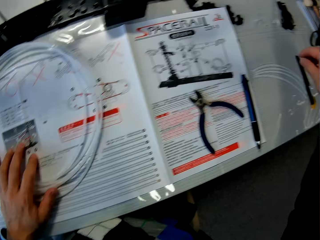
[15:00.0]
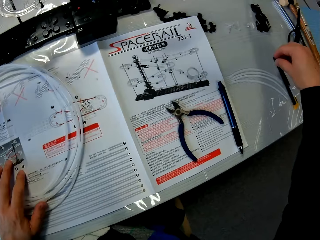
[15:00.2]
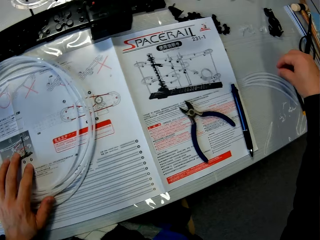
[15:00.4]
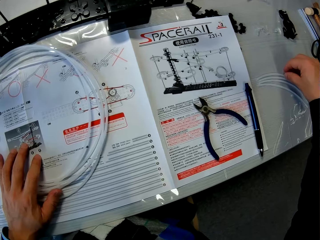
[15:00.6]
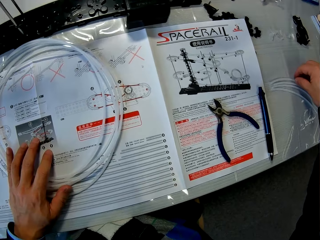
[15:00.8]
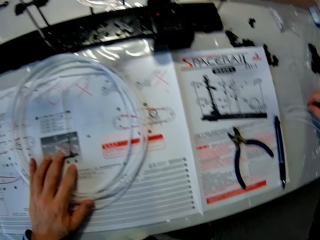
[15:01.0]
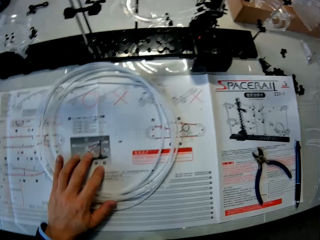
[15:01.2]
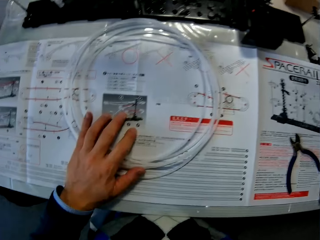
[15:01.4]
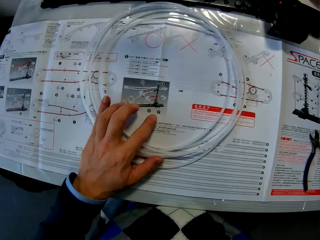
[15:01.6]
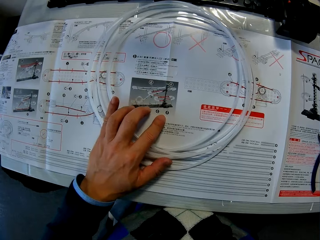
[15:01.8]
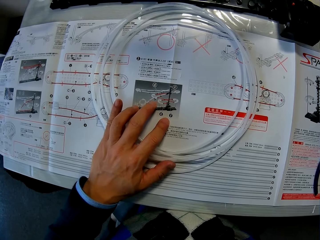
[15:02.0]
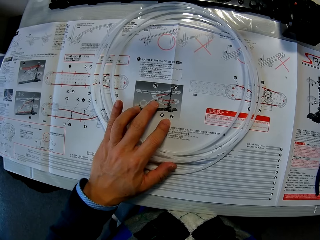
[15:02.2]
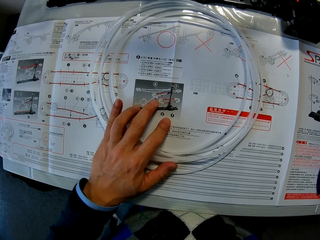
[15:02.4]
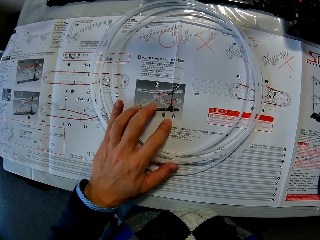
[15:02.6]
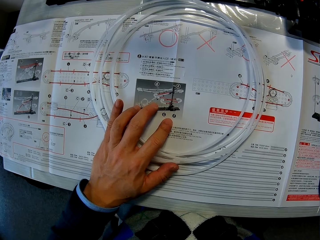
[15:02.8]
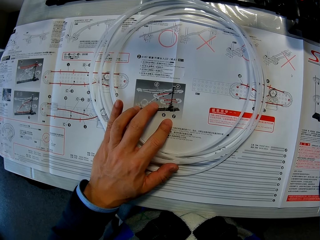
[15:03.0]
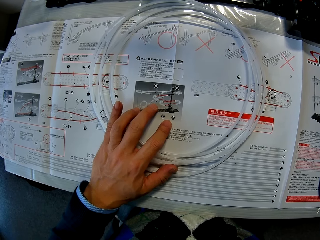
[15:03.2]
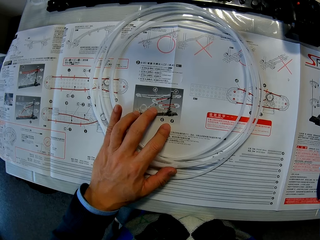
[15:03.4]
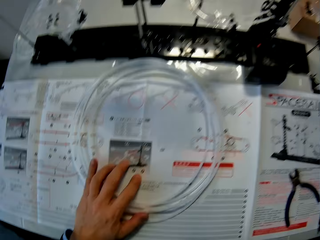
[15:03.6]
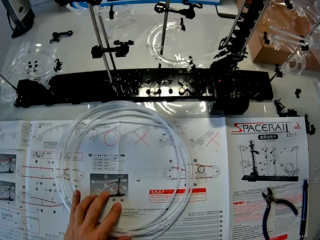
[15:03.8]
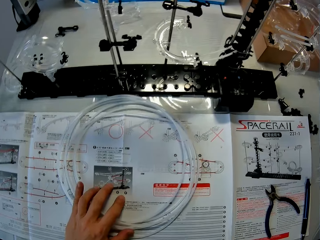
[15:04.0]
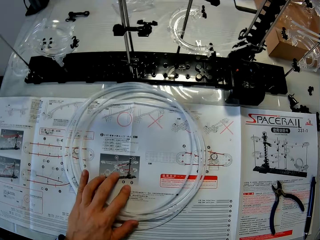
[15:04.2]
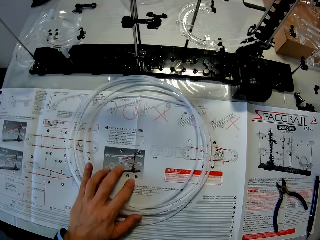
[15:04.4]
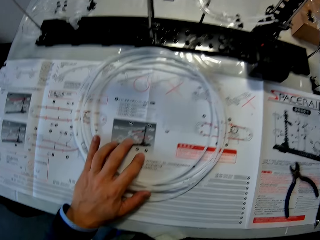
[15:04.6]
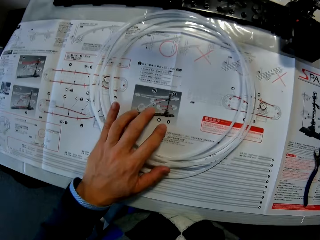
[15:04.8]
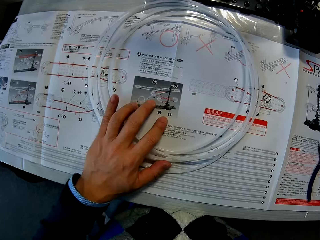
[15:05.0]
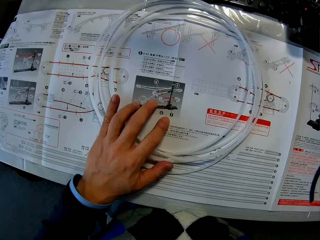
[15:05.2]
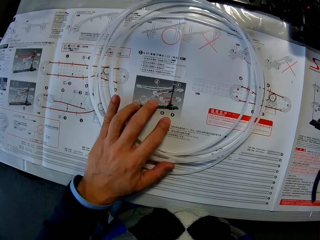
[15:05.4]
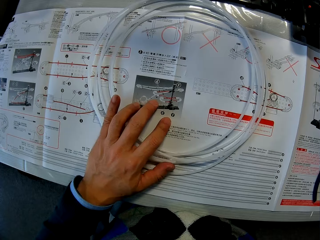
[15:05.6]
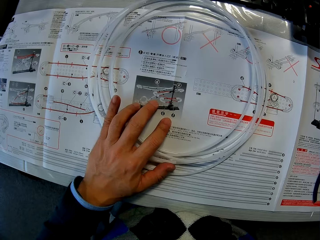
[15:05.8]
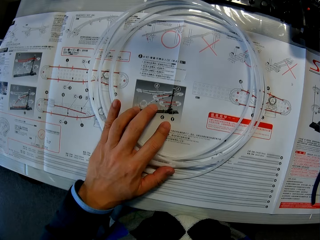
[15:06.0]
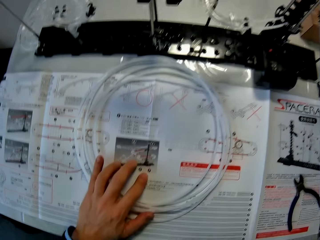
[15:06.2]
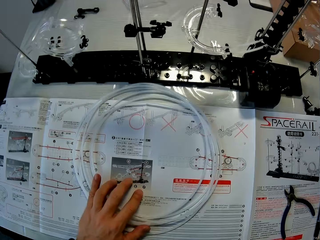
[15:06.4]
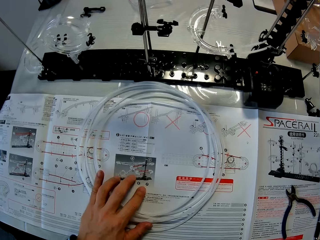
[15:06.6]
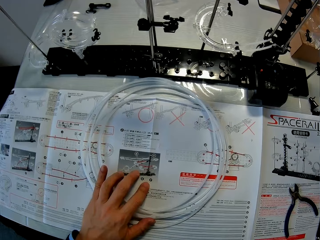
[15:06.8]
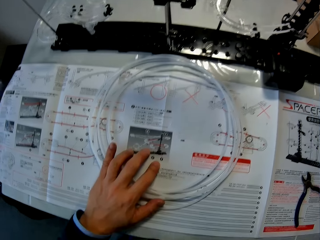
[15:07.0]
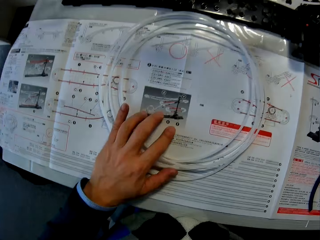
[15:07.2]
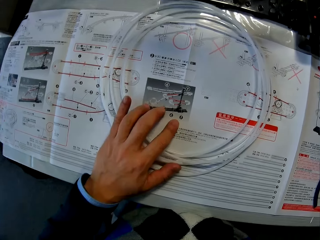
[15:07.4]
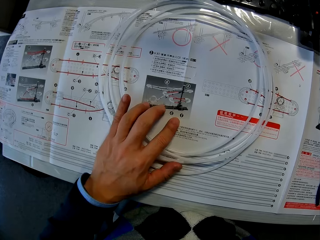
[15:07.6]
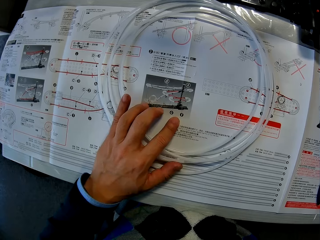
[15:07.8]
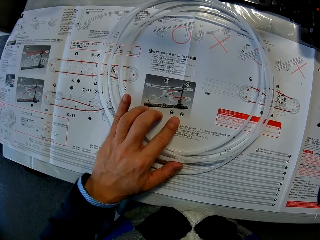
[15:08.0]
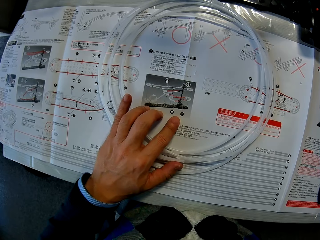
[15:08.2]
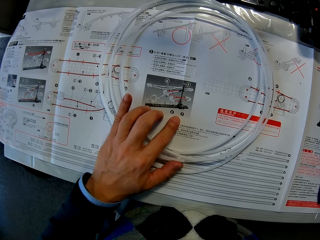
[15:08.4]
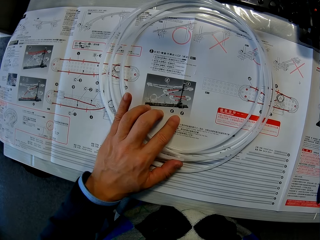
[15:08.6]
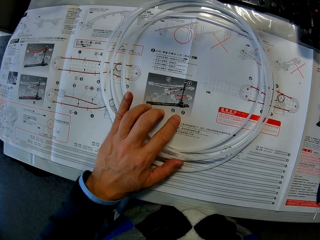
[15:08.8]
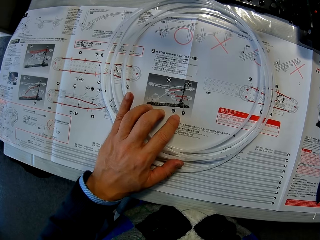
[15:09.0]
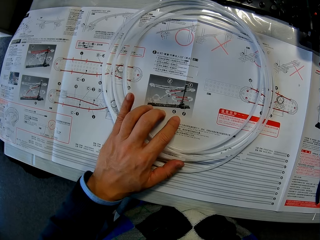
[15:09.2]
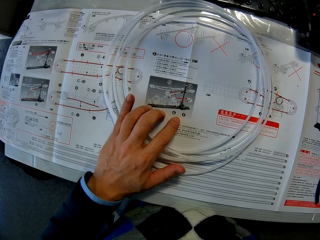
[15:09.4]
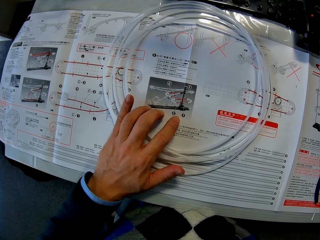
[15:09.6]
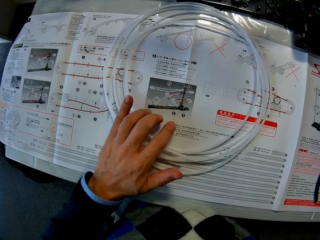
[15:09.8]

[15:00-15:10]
The camera wearer places his right hand on another rail on the table. He reads the spacerail paper instructions.

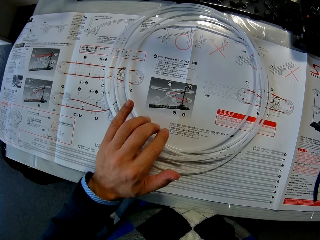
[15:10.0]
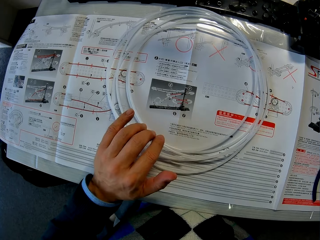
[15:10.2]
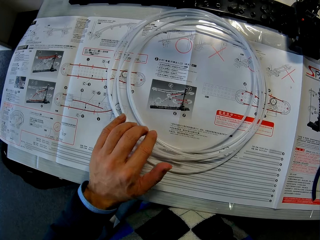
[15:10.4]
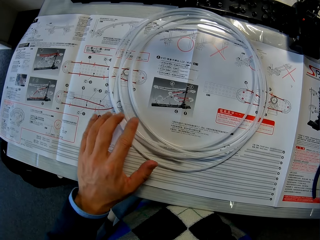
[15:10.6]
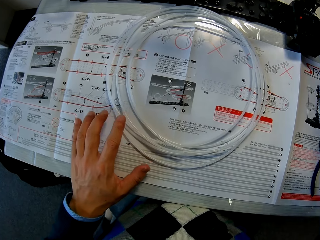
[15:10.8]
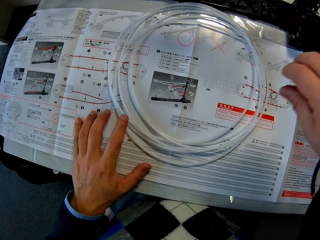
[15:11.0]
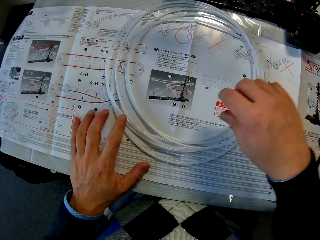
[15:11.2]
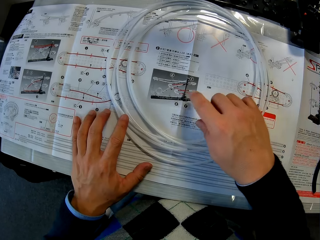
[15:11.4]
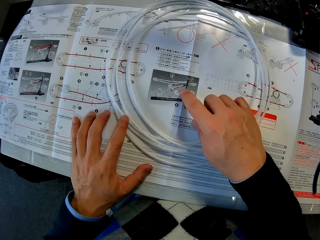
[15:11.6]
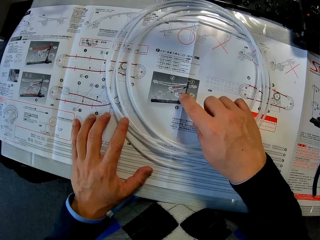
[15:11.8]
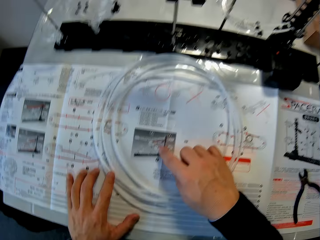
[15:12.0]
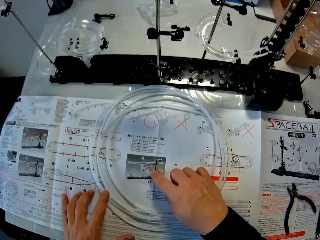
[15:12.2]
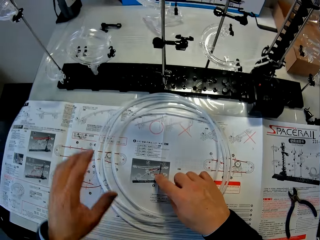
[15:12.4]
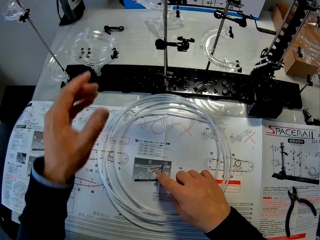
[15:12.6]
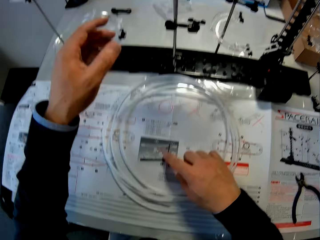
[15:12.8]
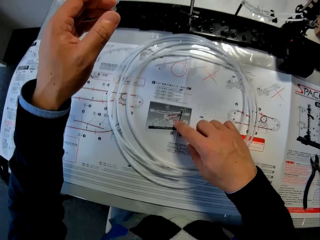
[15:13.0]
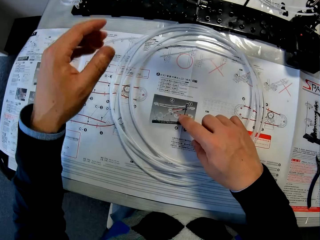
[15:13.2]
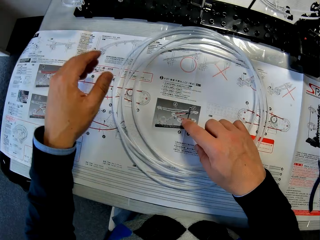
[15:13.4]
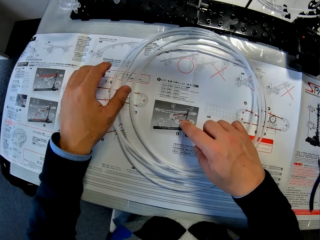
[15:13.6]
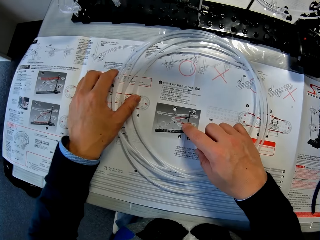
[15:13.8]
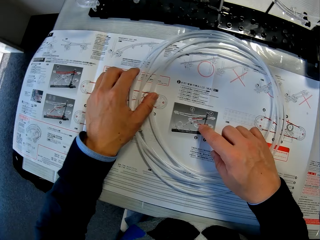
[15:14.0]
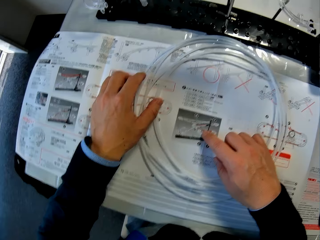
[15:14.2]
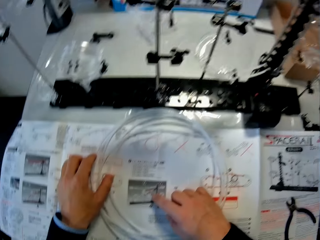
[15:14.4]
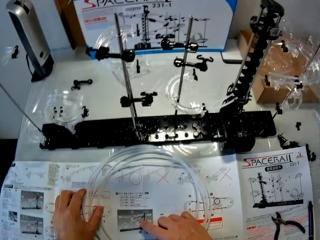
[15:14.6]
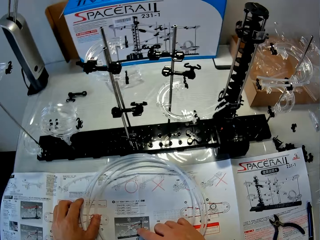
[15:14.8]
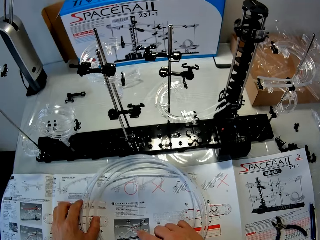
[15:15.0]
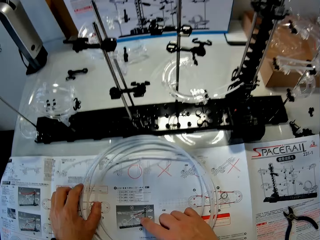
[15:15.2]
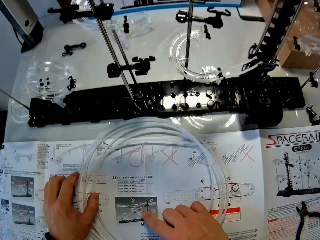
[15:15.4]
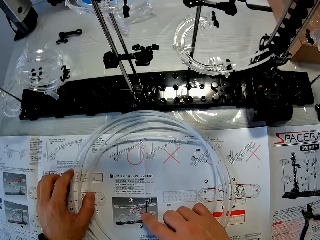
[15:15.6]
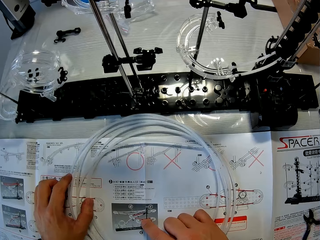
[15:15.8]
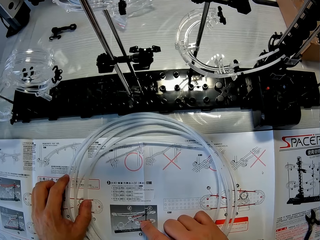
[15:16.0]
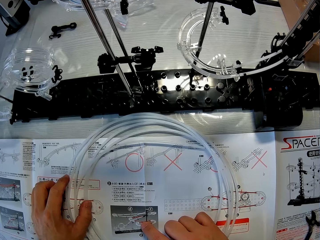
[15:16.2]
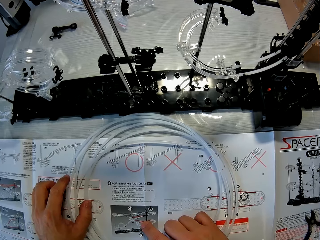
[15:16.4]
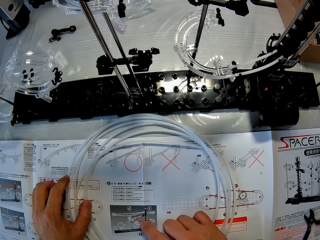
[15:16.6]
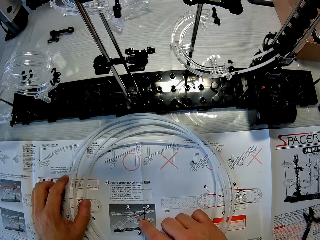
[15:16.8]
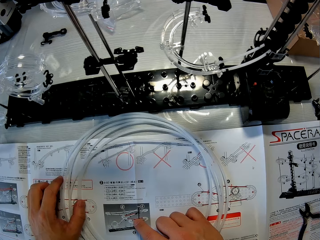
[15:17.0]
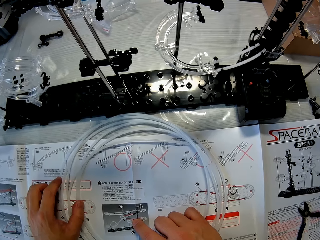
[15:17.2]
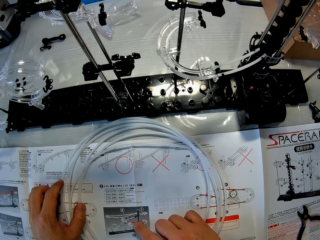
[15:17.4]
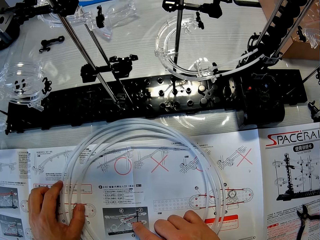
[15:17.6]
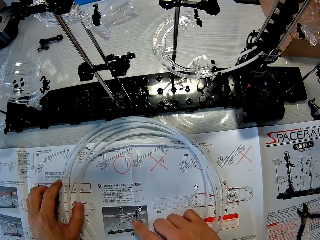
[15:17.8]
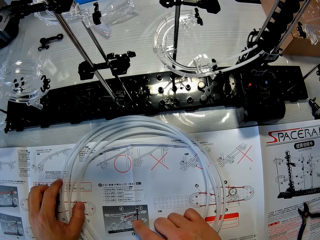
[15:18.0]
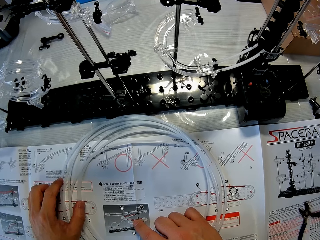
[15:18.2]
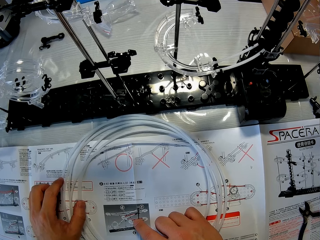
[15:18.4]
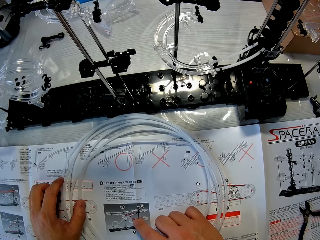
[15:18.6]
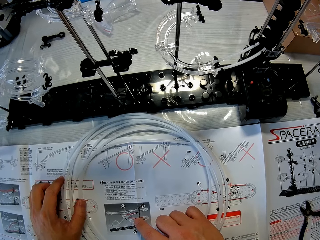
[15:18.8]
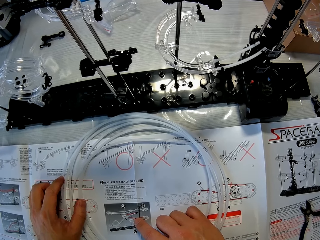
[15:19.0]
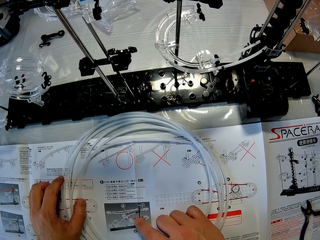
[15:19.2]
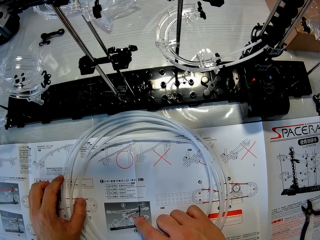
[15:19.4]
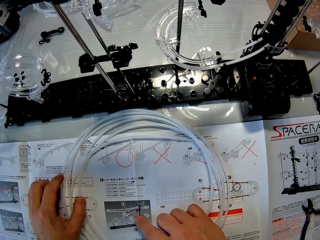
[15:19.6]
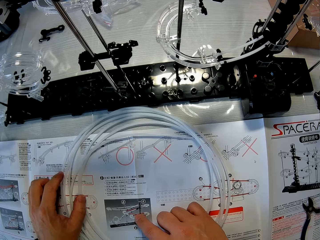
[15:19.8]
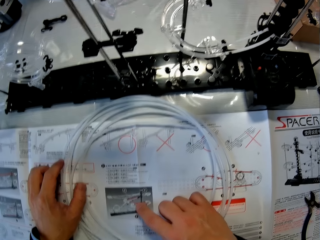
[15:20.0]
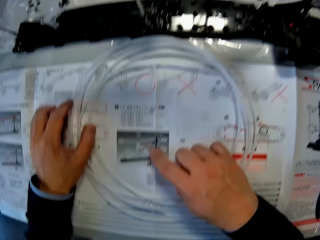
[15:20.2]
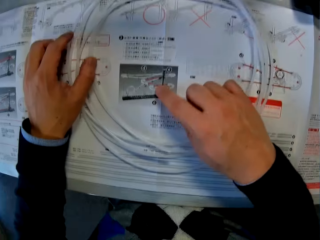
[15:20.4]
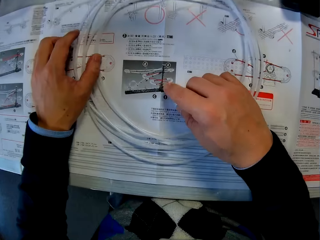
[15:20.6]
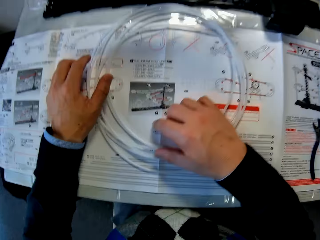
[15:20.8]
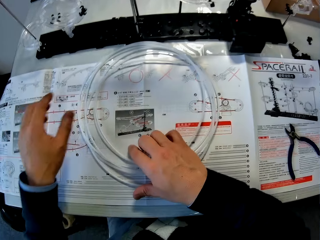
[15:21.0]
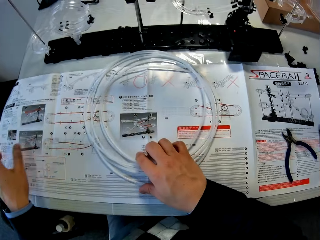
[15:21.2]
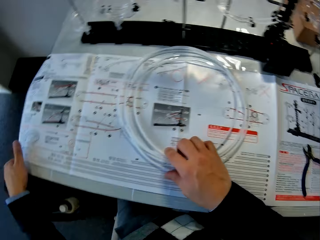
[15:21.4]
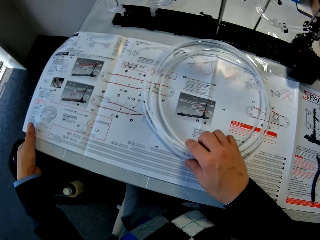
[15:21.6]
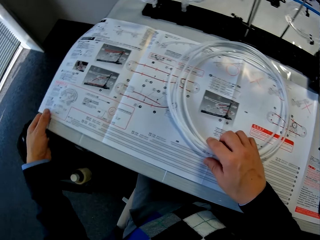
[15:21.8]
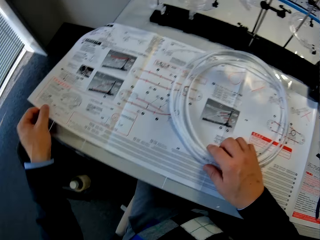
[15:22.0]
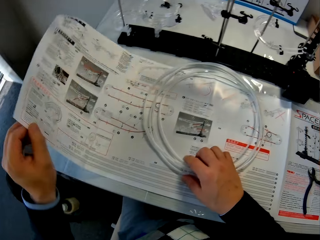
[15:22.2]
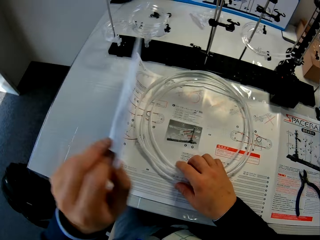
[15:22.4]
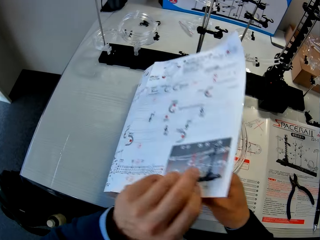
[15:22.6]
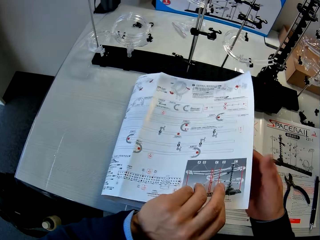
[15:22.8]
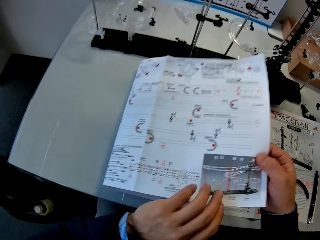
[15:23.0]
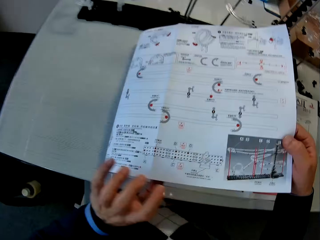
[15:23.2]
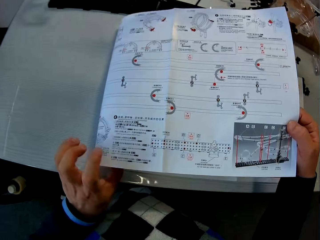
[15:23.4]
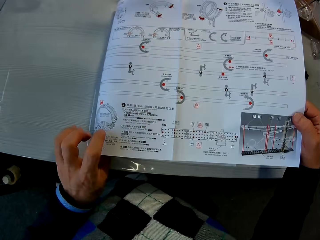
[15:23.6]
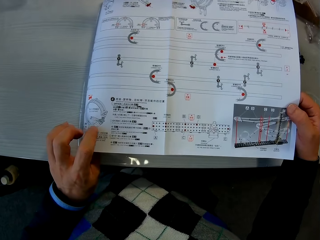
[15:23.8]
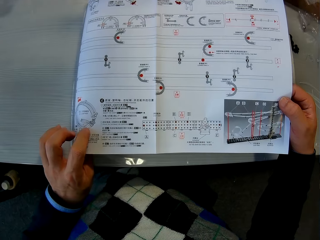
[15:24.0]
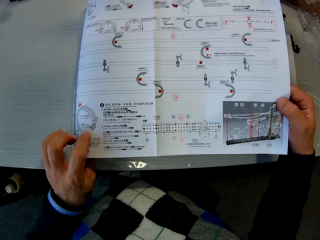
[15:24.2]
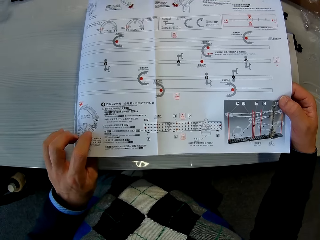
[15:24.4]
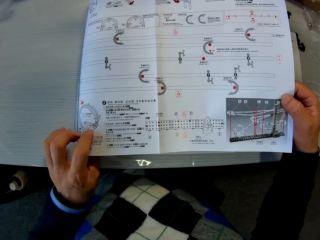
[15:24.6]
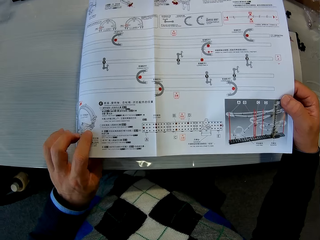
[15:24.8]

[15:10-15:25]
The camera wearer places his right hand on the space rail manual. He flips a part of the space rail manual with his left hand. He holds the space rail manual with his right hand.
